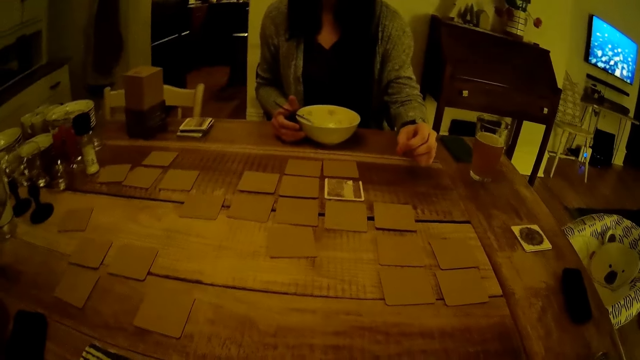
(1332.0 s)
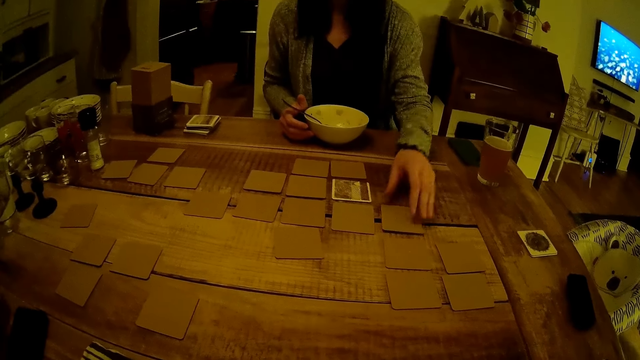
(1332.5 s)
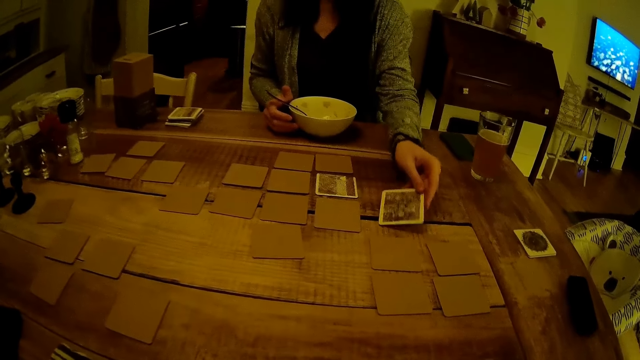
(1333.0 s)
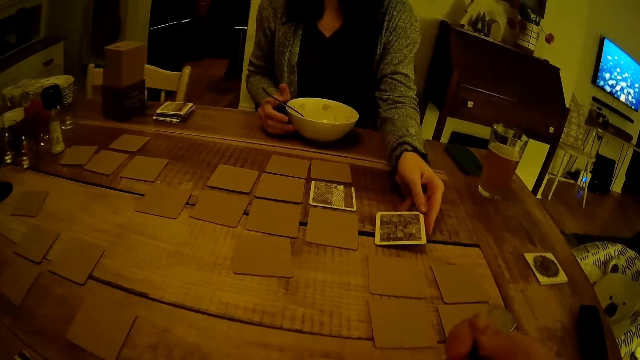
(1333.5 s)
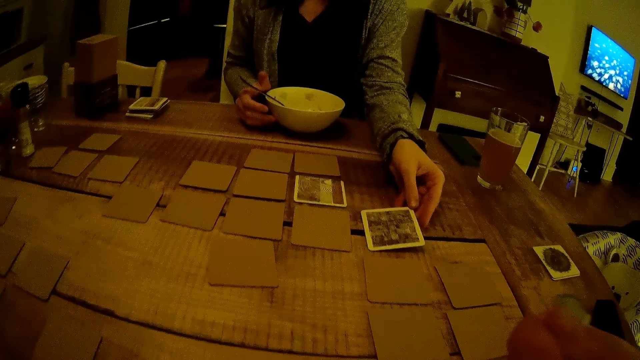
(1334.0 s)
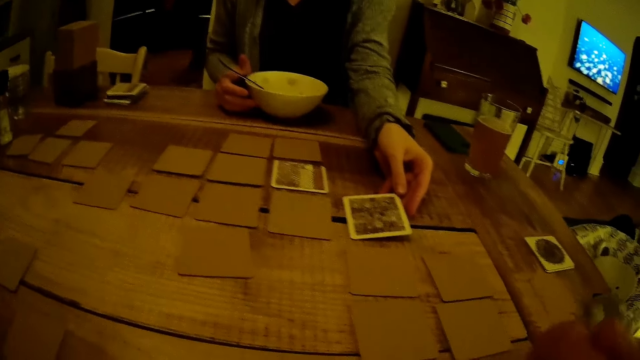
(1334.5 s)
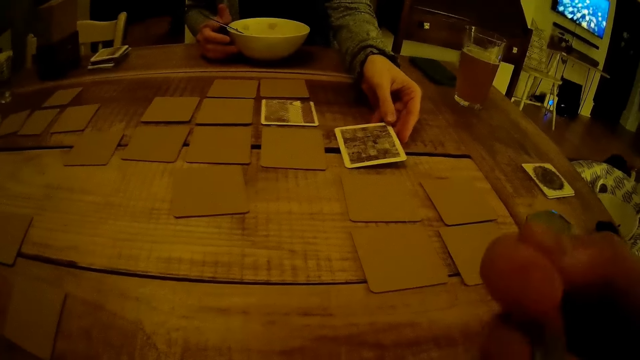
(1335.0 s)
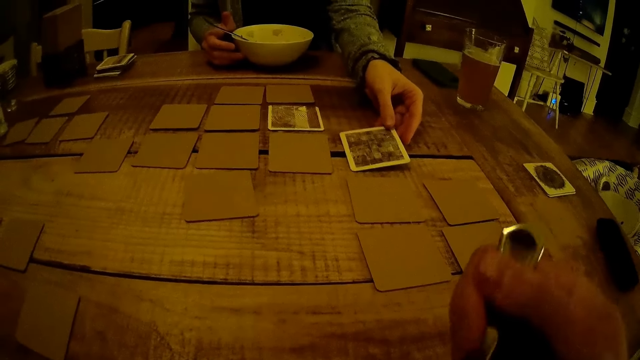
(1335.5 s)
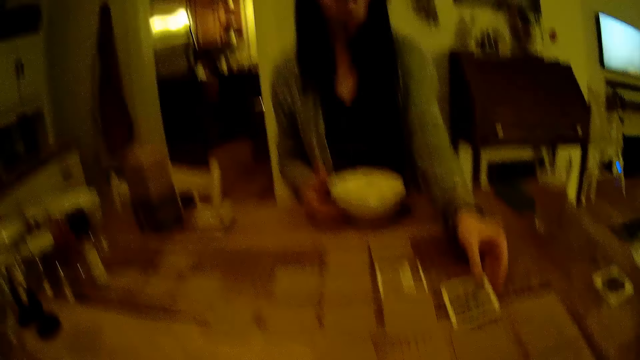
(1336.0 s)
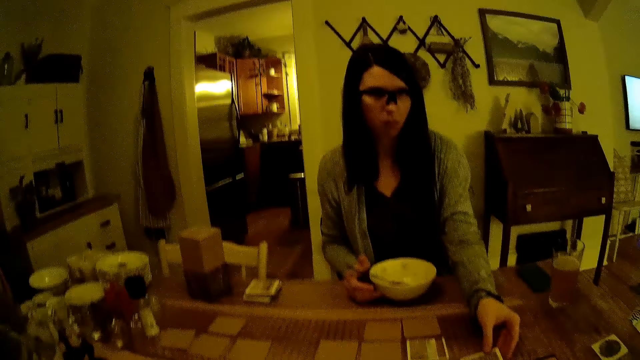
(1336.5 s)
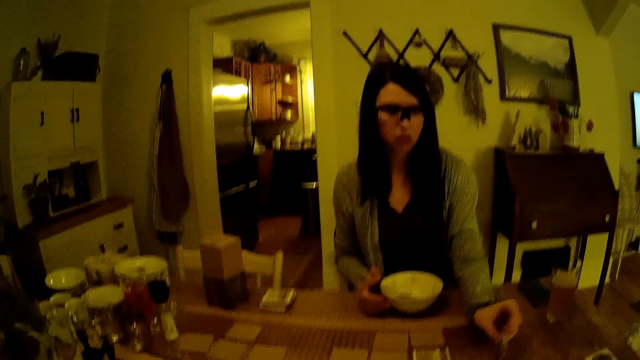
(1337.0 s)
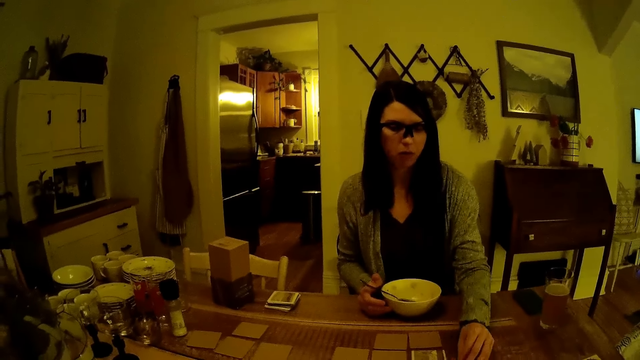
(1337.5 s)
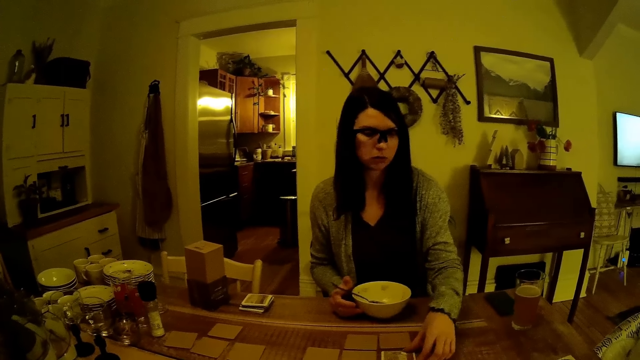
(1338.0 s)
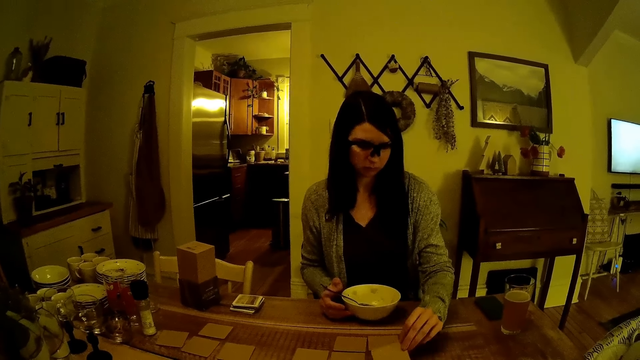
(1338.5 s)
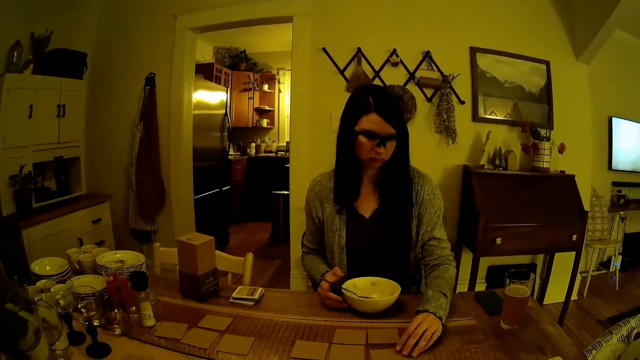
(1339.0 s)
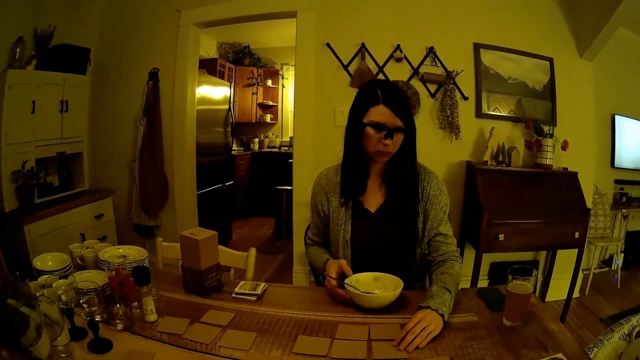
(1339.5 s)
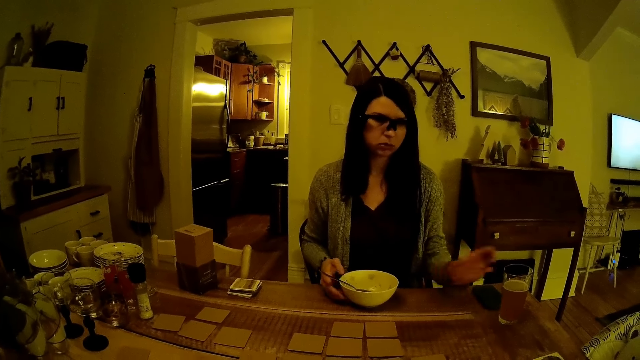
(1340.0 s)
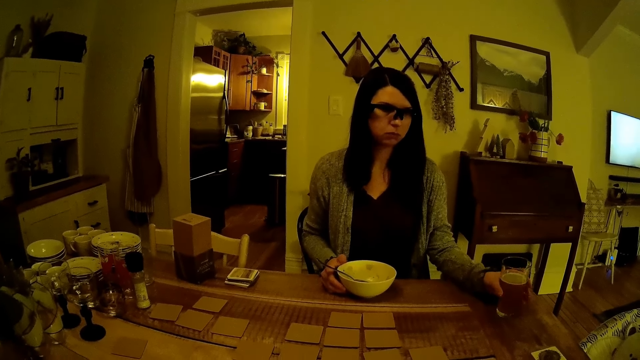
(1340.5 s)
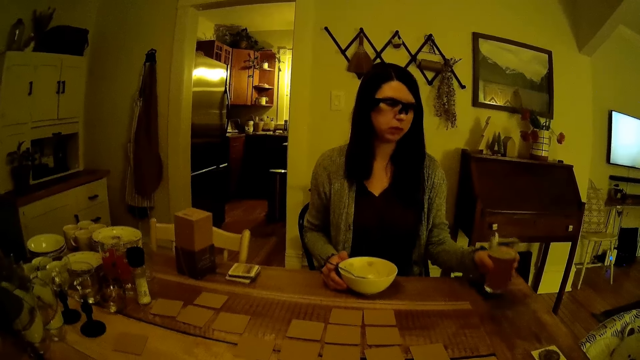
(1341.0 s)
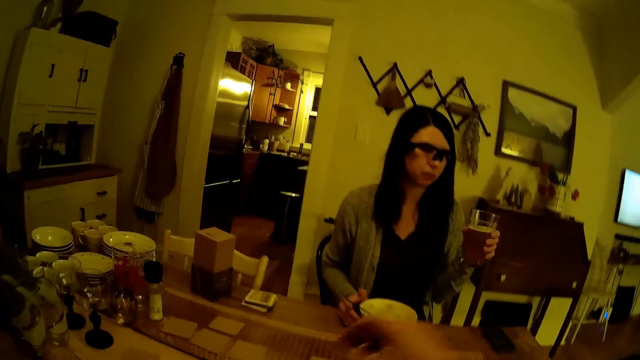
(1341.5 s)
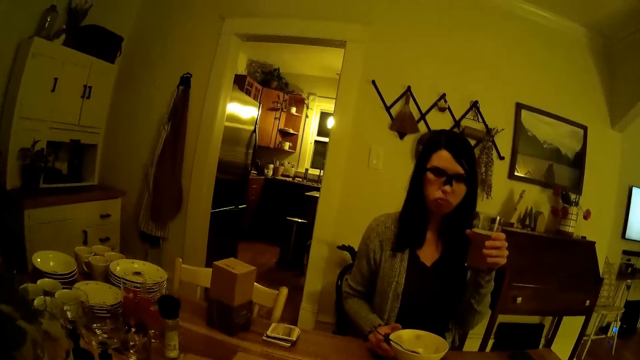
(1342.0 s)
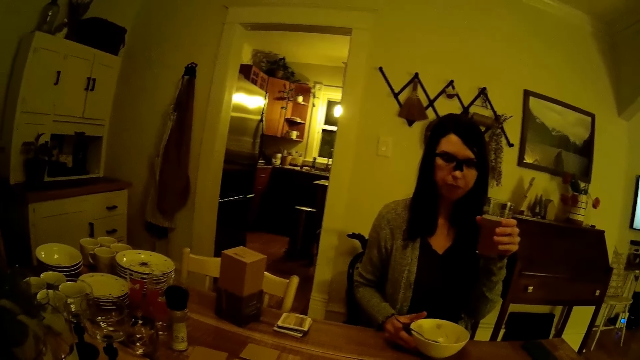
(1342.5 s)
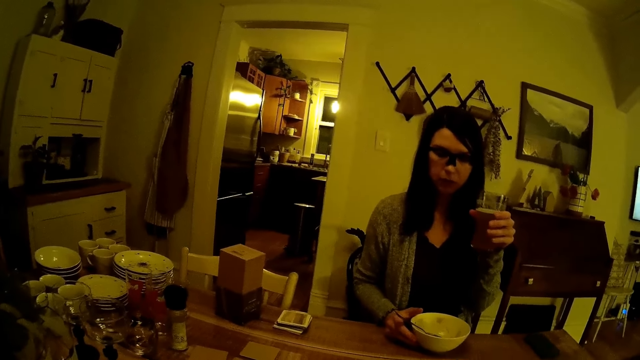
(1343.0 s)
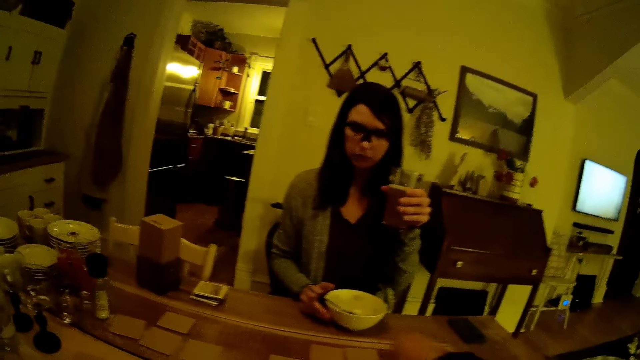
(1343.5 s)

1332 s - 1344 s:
A woman turns a card on the dining table with her left hand. The camera wearer holds the spoon in his right hand. He eats. The woman turns a card. The woman picks up a cup of juice on the table with her left hand. She carries a glass.

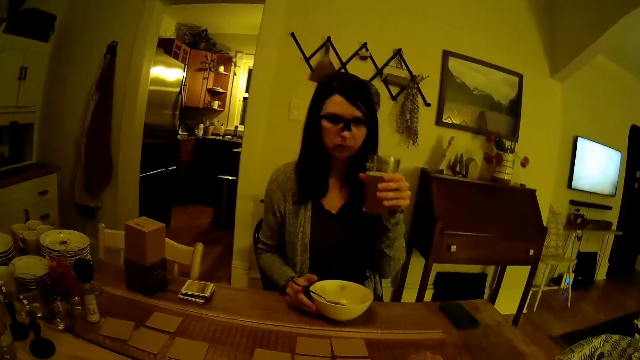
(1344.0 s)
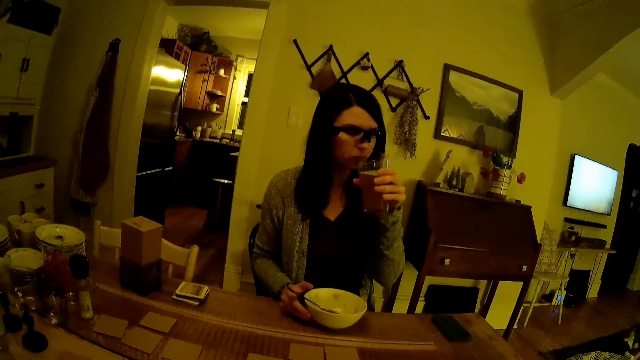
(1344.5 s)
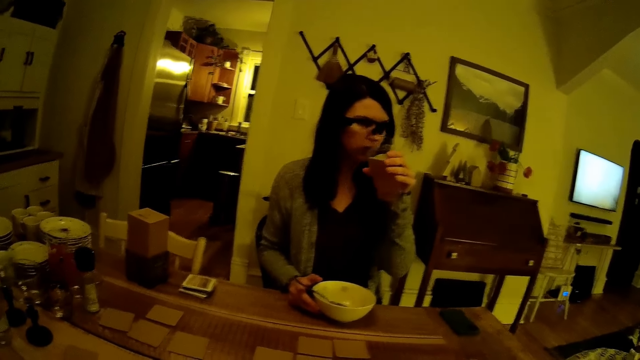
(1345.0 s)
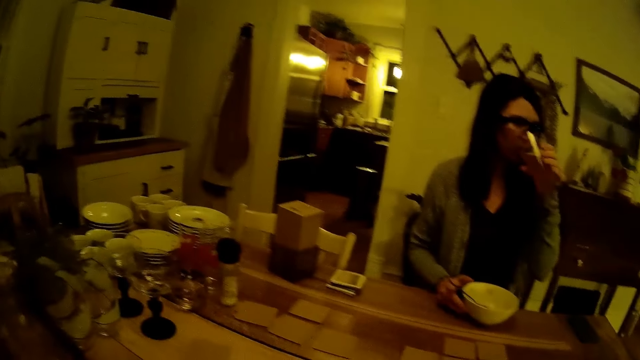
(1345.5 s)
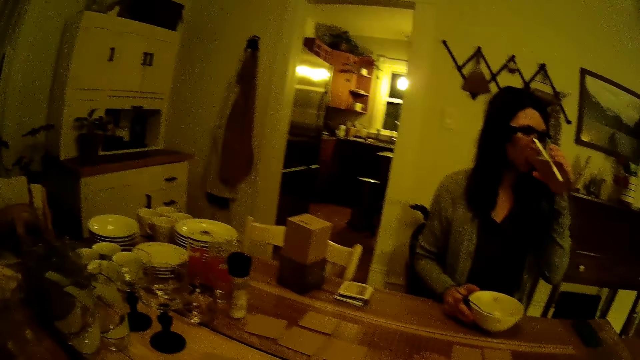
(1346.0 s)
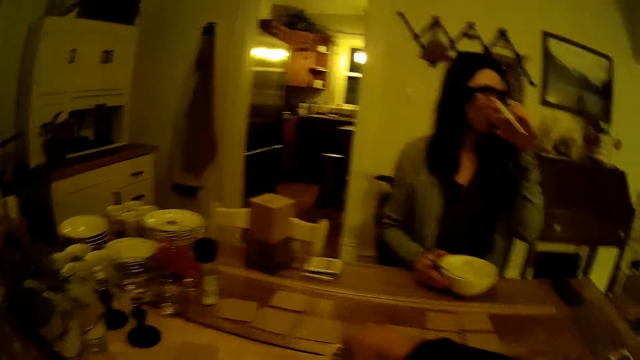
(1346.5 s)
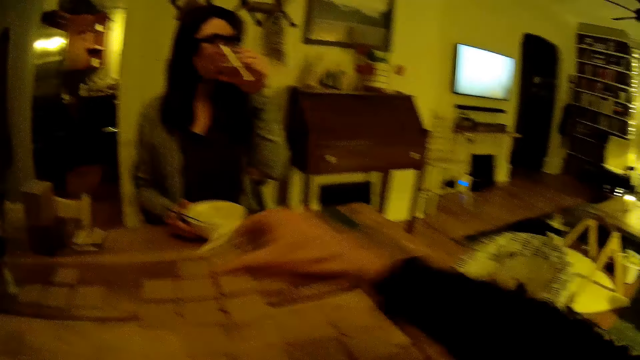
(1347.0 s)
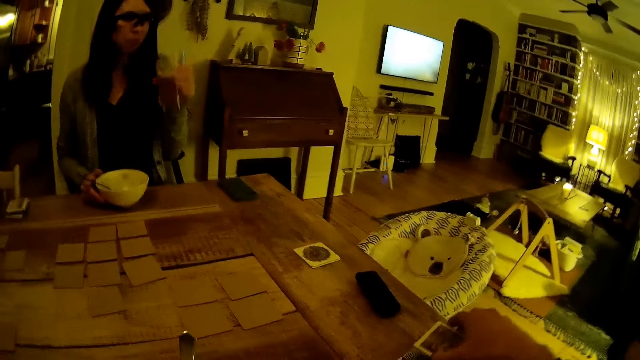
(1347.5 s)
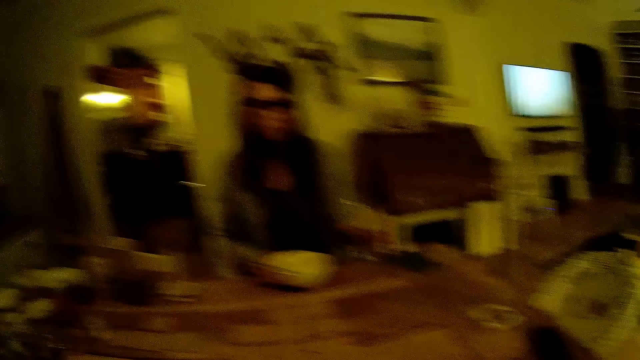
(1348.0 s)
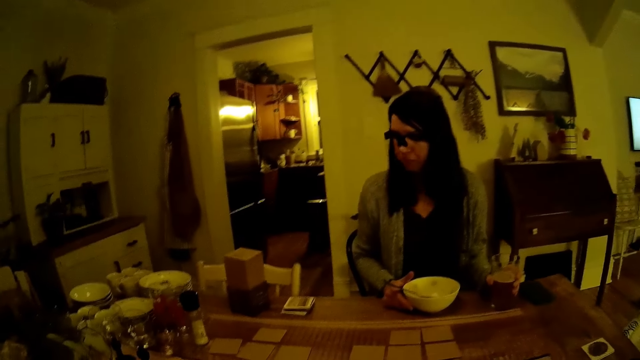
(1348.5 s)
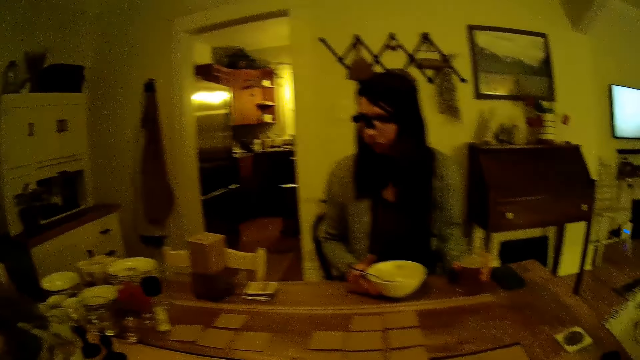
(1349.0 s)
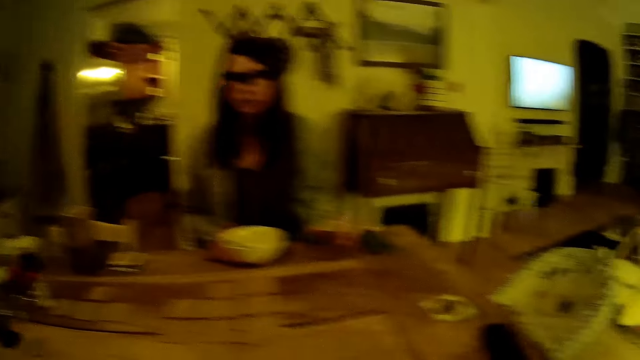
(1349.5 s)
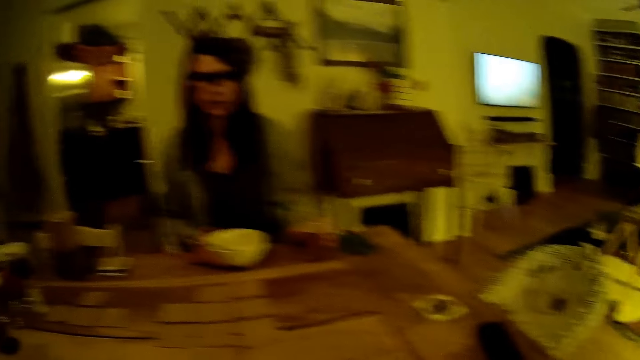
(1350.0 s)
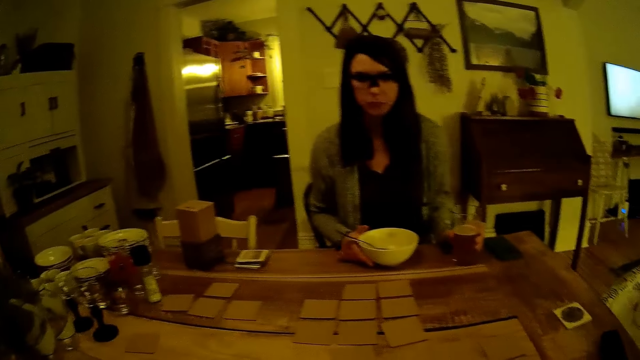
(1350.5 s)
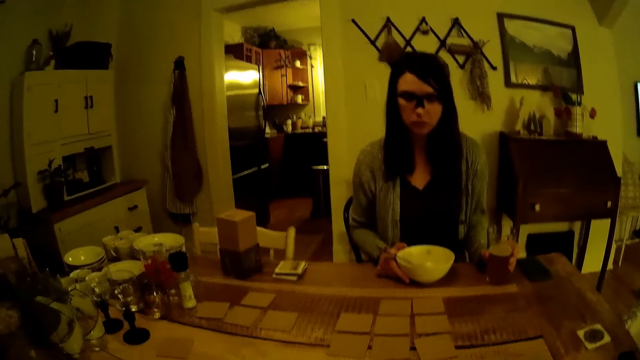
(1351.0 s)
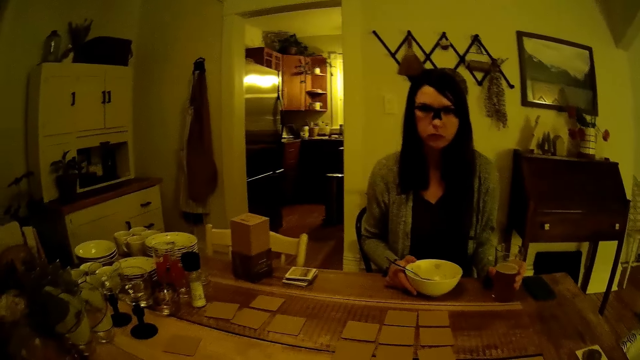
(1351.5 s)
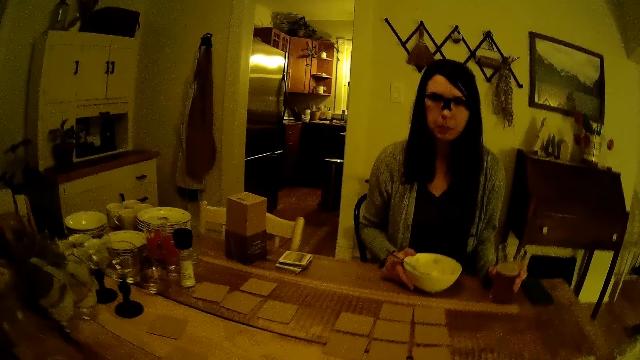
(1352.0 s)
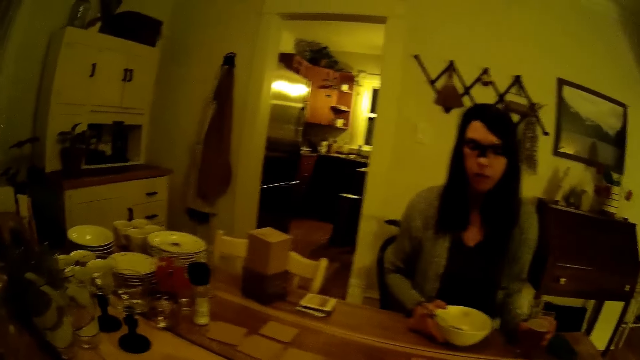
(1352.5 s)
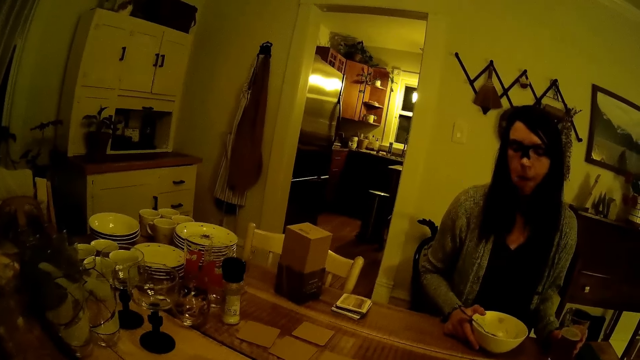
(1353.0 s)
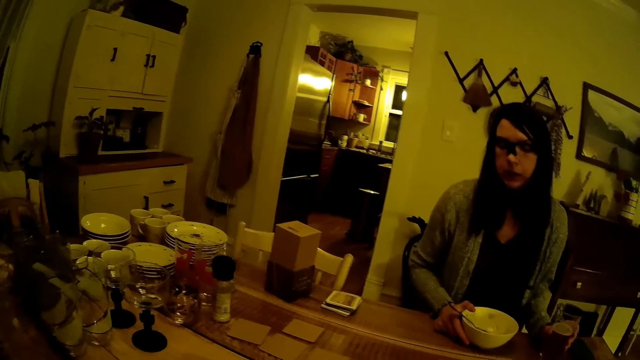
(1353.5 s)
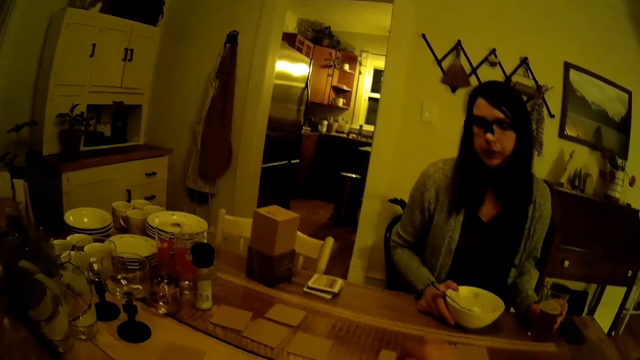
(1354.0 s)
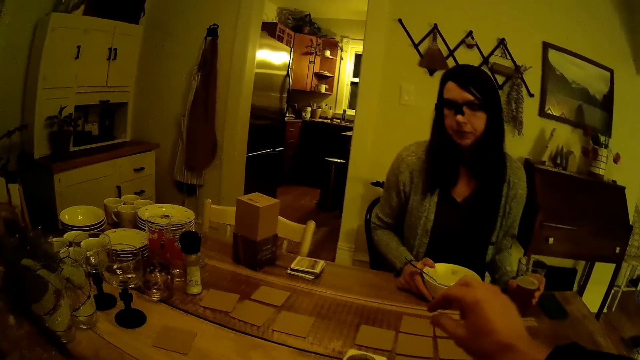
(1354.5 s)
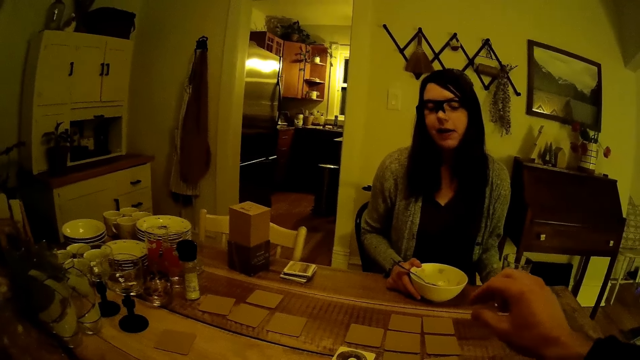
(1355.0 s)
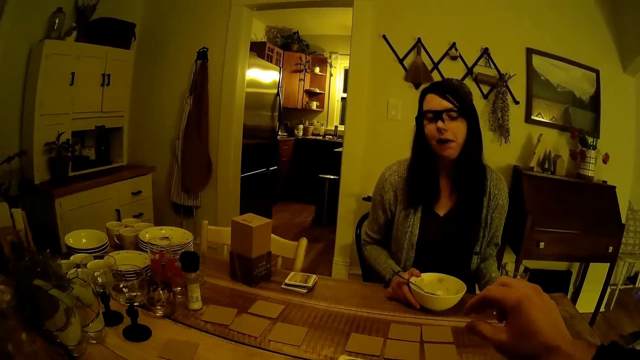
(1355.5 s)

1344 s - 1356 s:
The woman drinks from the cup of juice in her left hand. The camera wearer converses with the woman. He picks up a card from the dining table with his right hand. He drops the card on the dining table with his right hand. He arranges cards on the table. The woman drops the cup of juice in her left hand on the dining table. The camera wearer does something.
